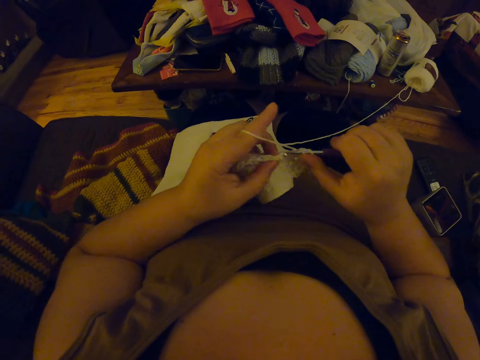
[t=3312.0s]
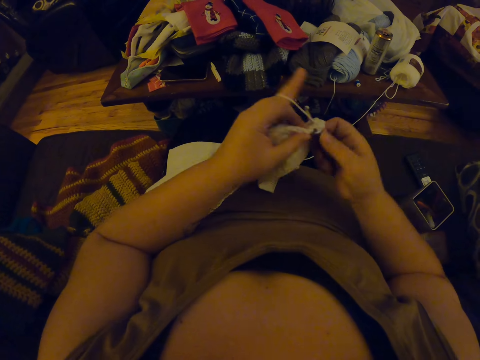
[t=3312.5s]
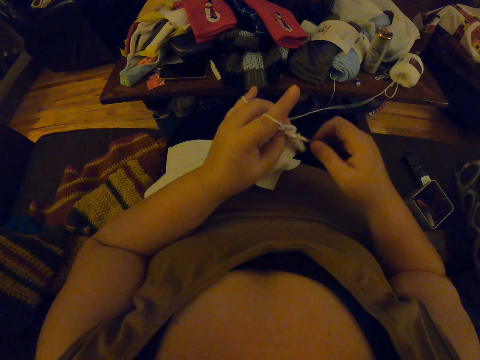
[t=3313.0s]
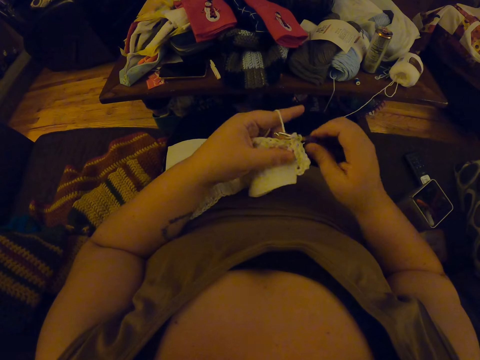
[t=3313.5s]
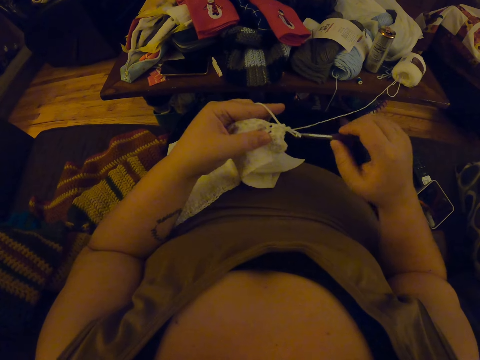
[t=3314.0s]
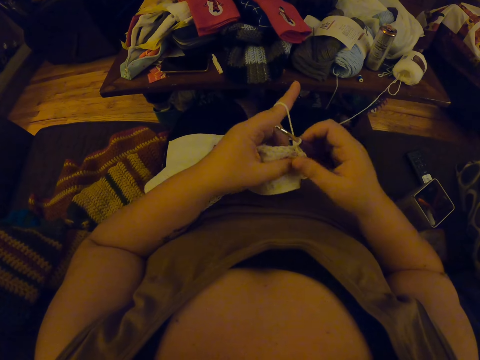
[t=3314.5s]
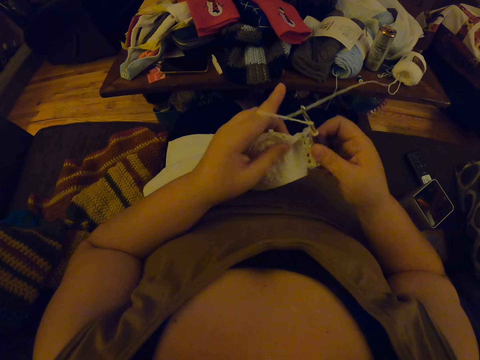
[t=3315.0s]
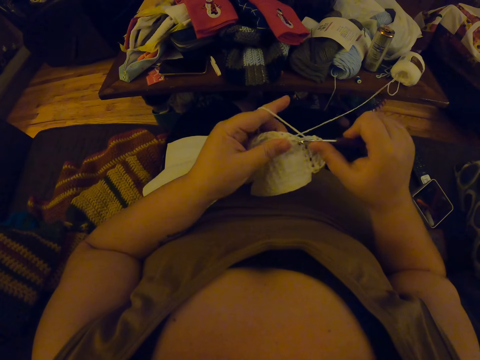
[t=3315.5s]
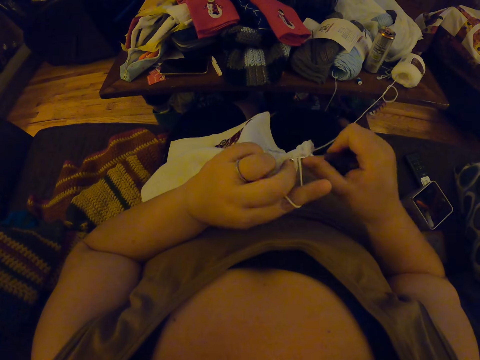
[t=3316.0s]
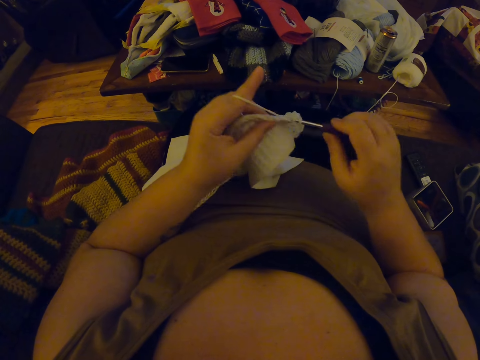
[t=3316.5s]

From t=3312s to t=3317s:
The camera wearer knits the fabric with a yarn using a crochet hook.

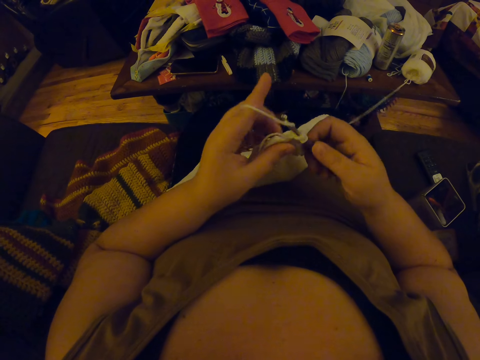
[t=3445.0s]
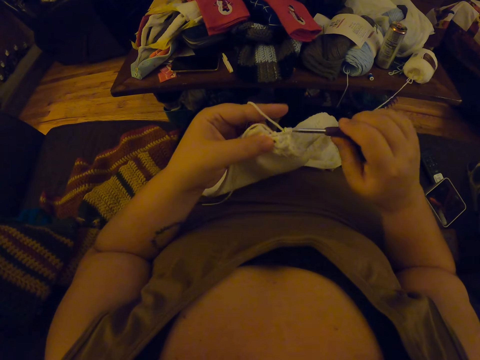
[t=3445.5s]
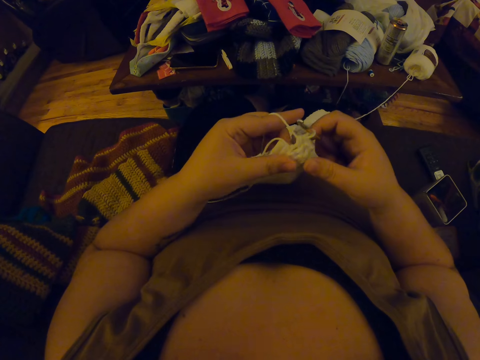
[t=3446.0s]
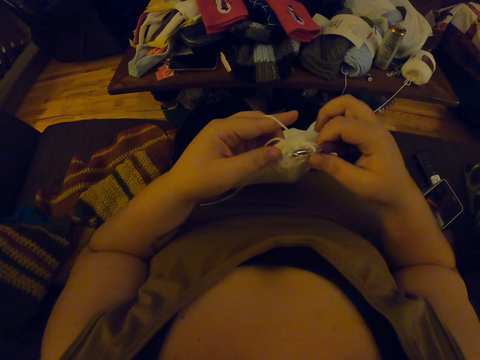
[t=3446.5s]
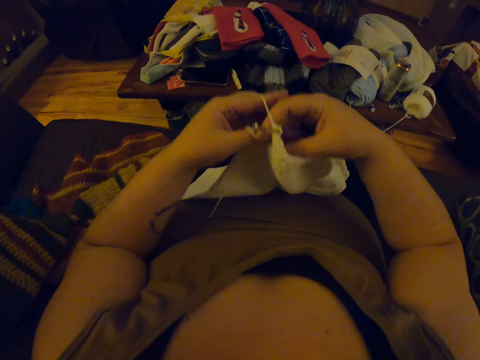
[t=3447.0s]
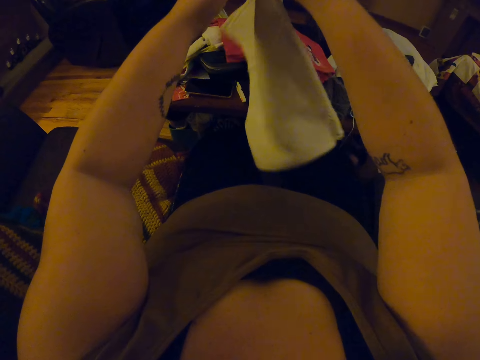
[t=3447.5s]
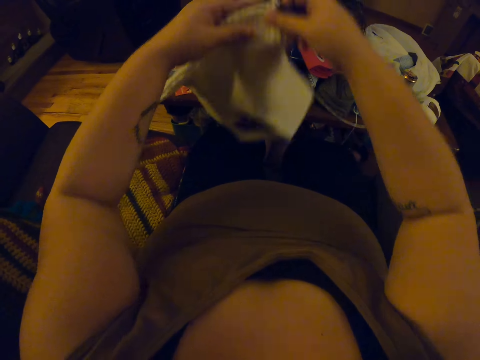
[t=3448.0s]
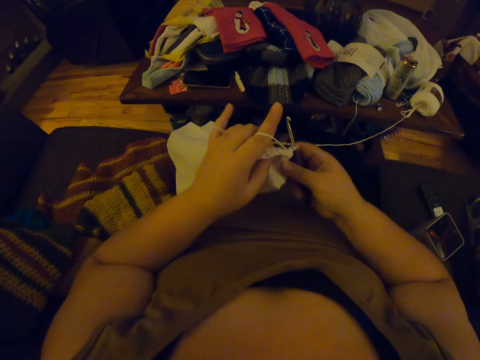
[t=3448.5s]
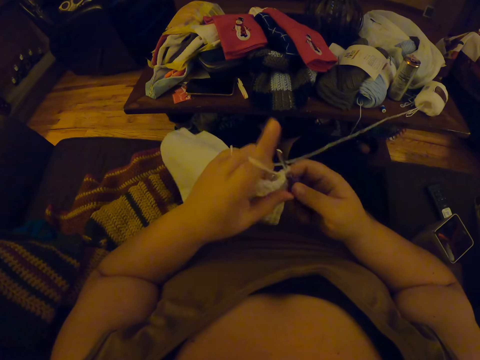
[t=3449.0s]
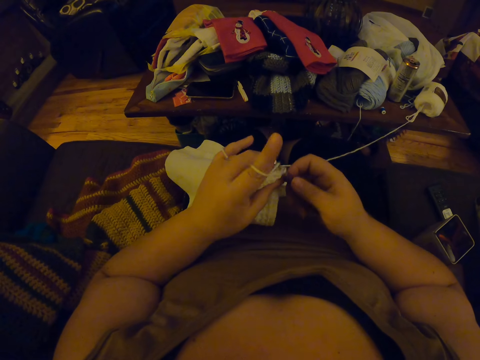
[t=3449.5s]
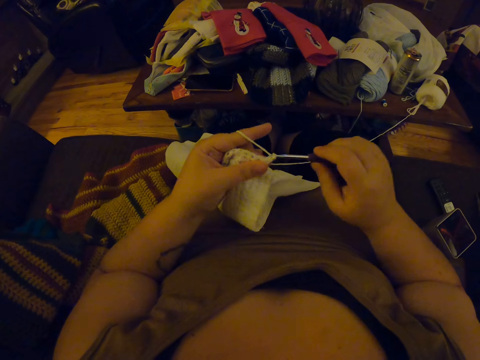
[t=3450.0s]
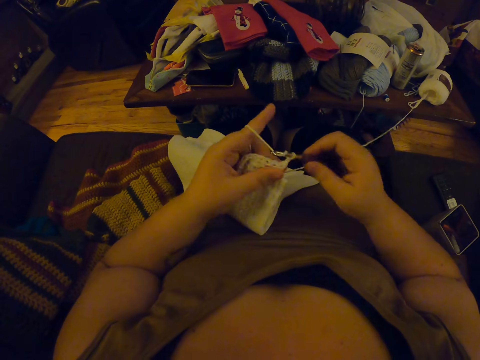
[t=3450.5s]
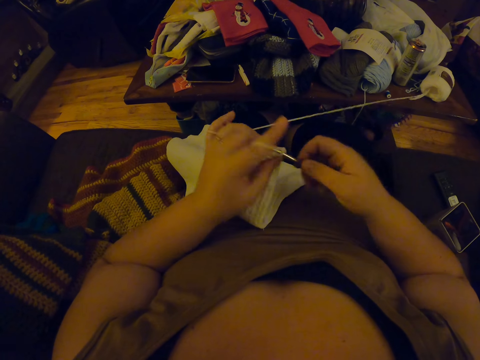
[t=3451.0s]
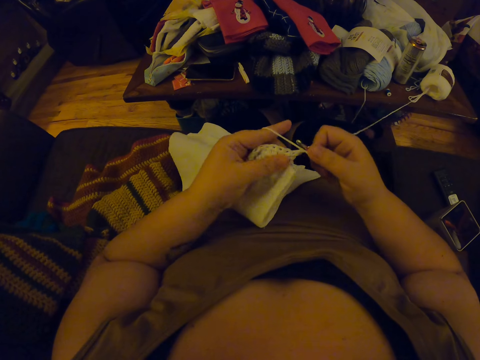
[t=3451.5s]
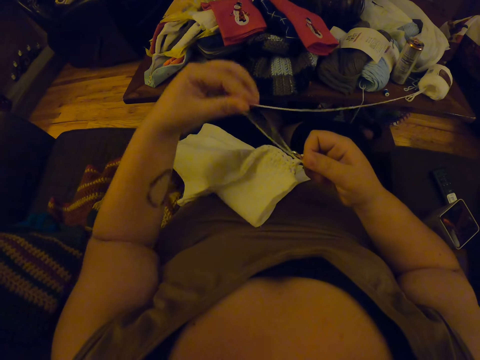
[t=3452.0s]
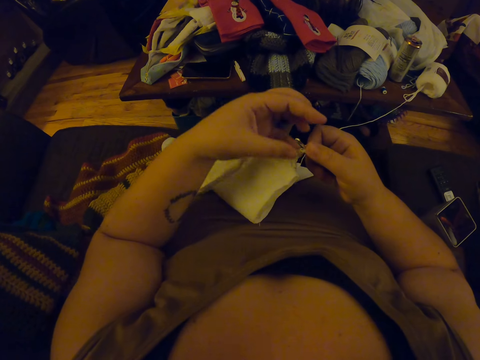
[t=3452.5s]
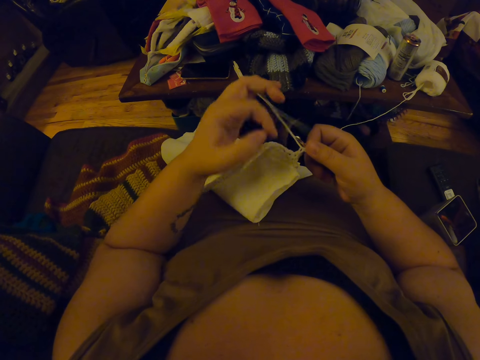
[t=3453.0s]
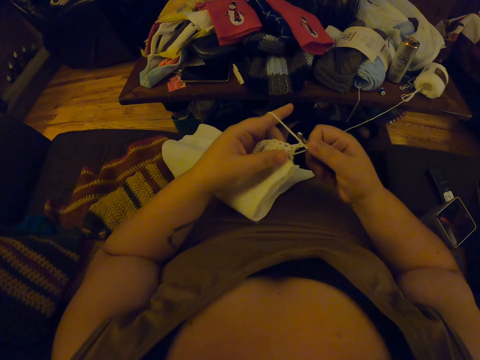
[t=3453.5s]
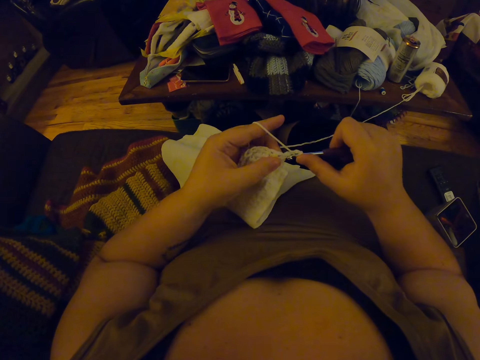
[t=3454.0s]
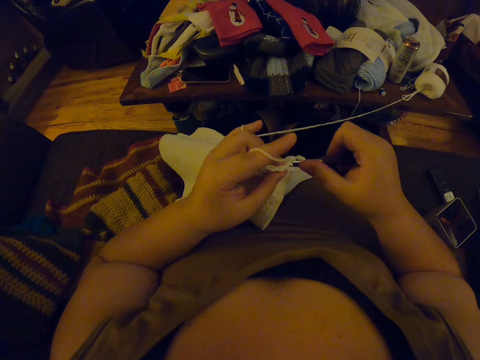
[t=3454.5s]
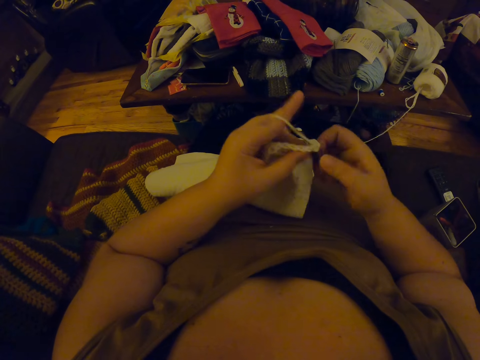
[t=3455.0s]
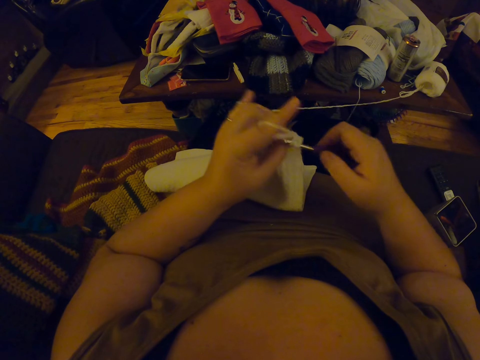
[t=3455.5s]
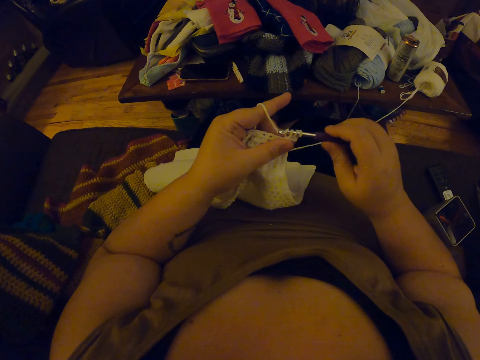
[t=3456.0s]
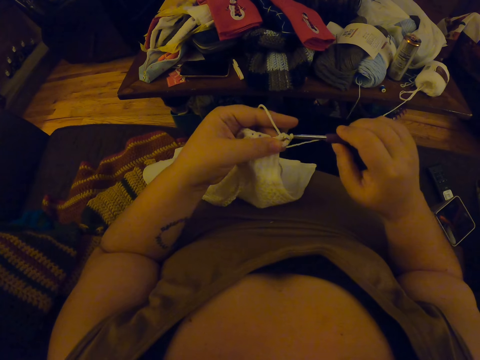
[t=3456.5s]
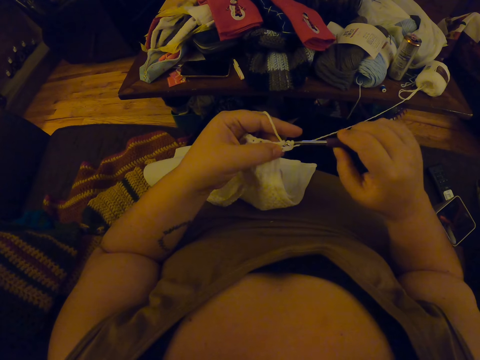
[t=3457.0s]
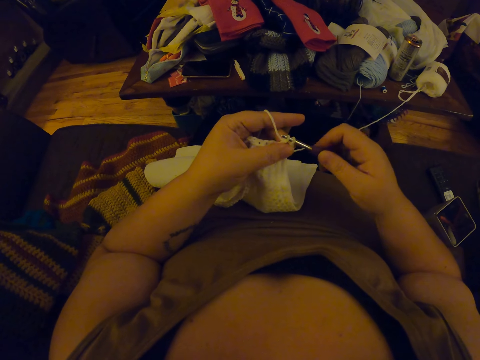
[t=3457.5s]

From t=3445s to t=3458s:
The camera wearer adjusts the napkin. They lift the fabric and put the fabric down. They knit the fabric with a yarn using a crochet hook. They align the yarn. They knit the fabric with the yarn using the crochet hook.

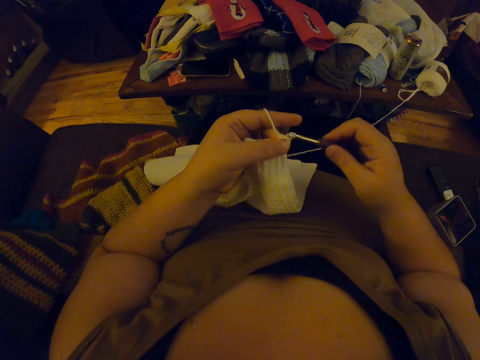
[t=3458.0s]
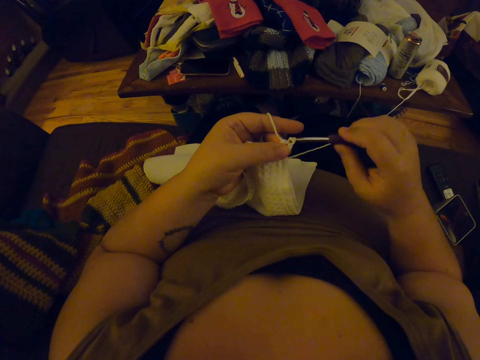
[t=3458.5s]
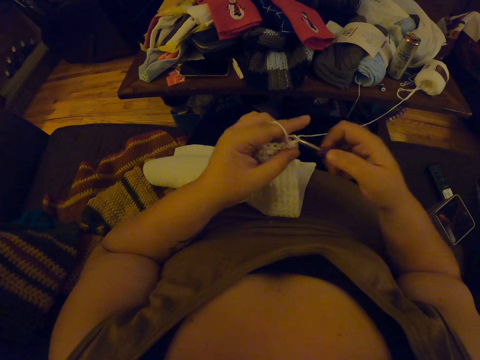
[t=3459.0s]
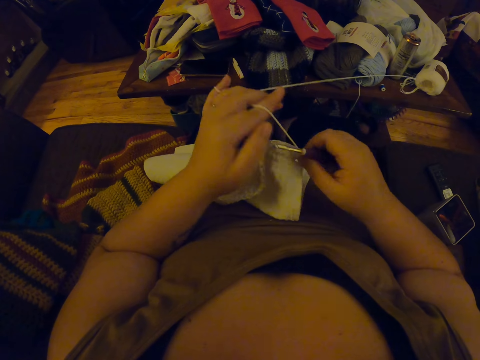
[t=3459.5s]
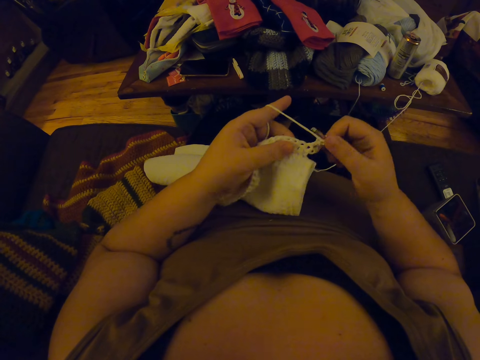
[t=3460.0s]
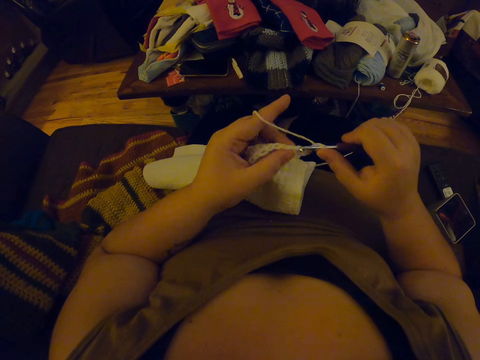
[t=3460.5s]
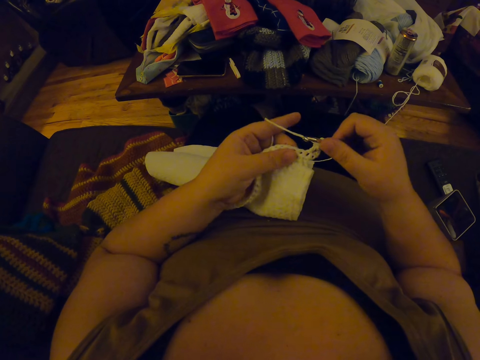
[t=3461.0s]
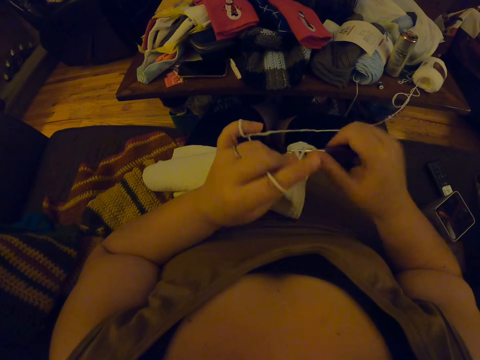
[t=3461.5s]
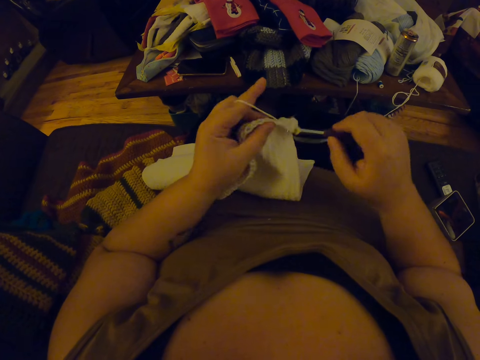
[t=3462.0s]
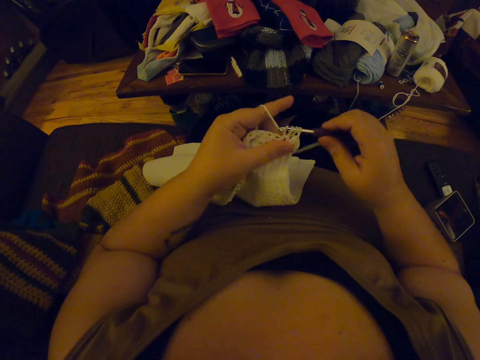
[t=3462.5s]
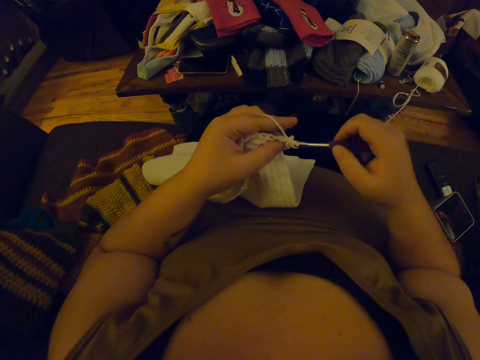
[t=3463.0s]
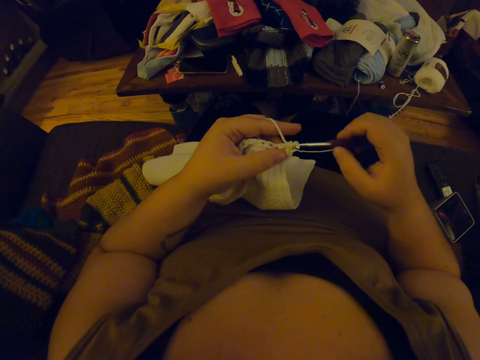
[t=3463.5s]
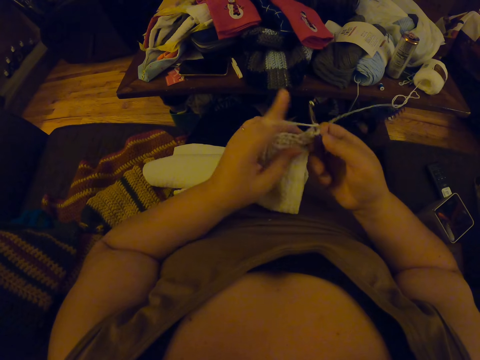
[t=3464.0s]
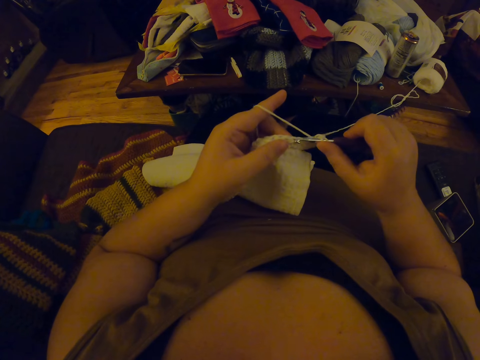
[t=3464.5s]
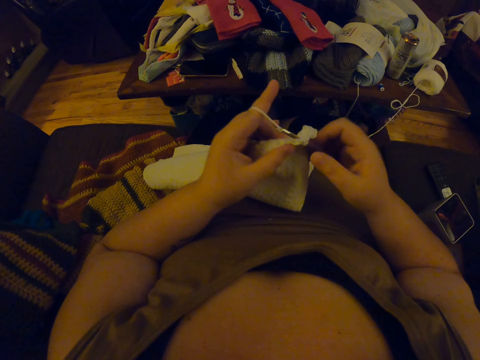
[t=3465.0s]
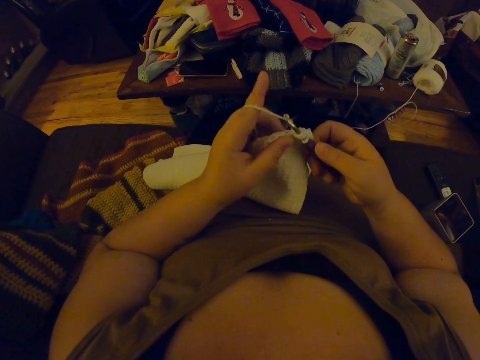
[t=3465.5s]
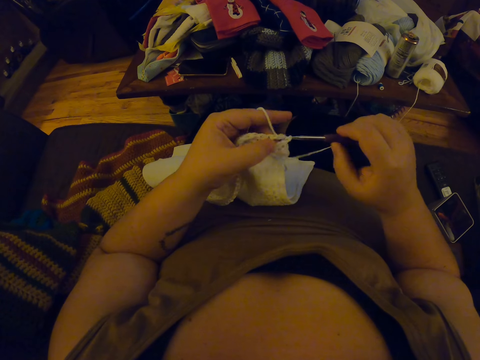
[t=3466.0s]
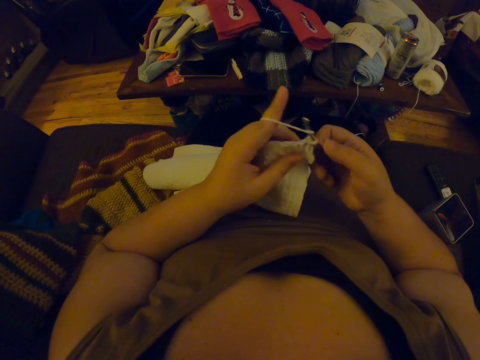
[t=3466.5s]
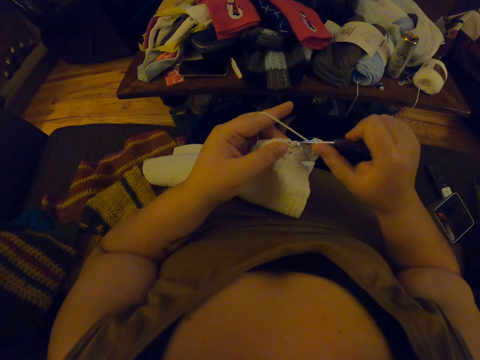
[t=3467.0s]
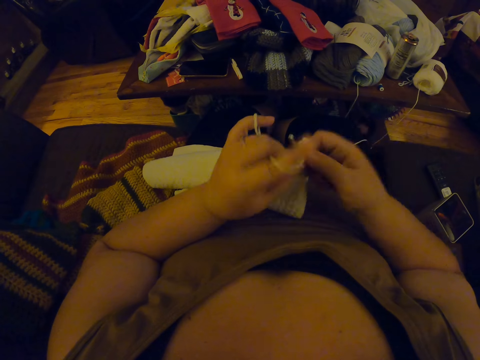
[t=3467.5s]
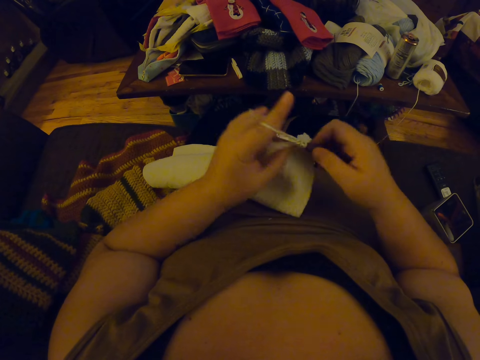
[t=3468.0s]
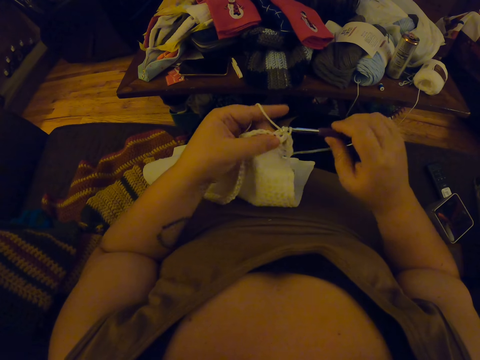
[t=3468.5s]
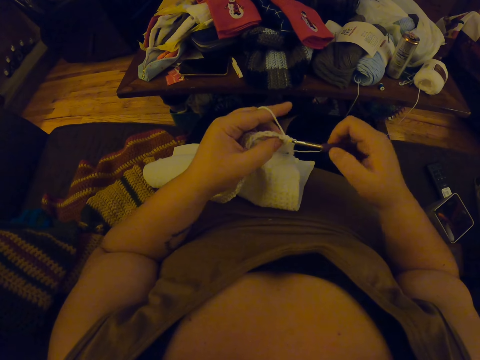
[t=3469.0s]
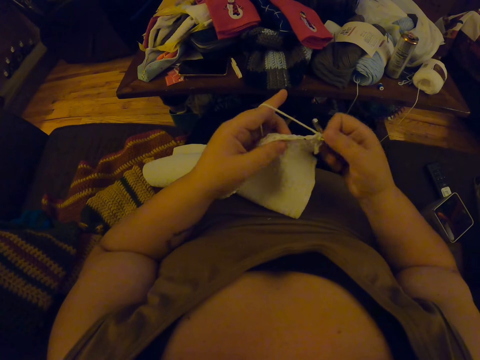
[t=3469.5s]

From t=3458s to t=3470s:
The camera wearer aligns the yarn. They knit the fabric with the yarn using a crochet hook.
